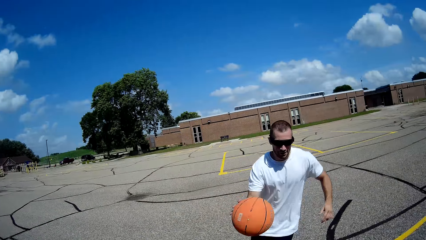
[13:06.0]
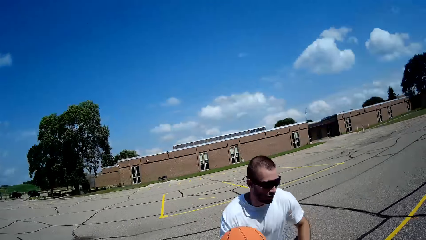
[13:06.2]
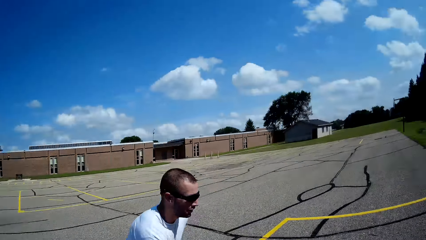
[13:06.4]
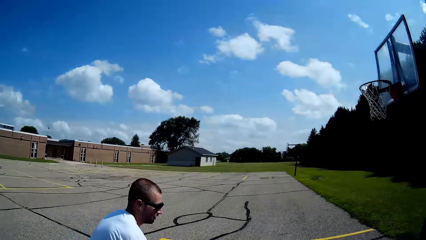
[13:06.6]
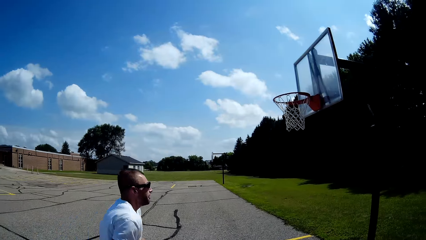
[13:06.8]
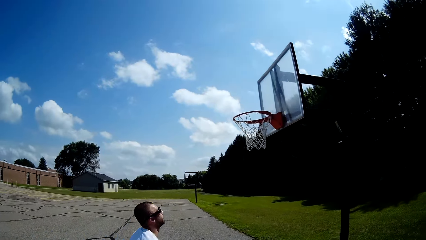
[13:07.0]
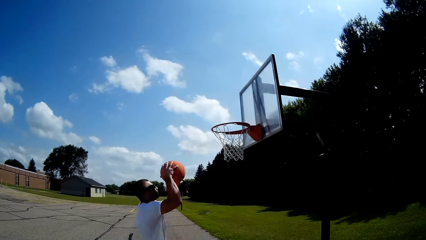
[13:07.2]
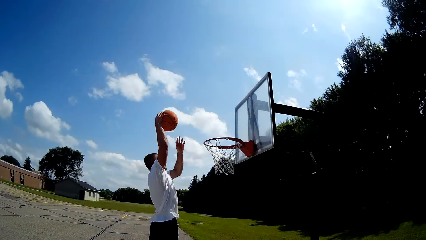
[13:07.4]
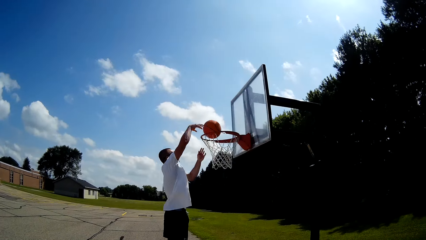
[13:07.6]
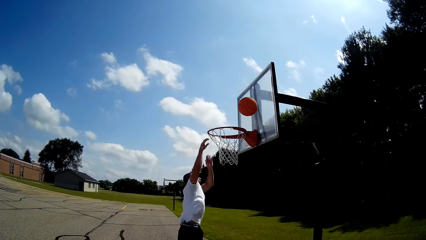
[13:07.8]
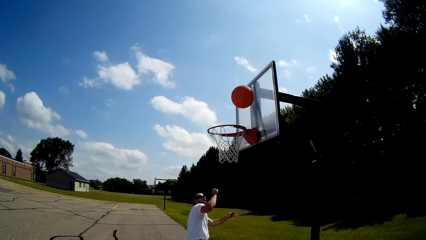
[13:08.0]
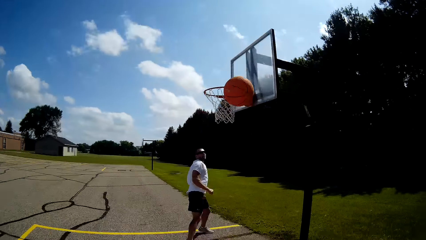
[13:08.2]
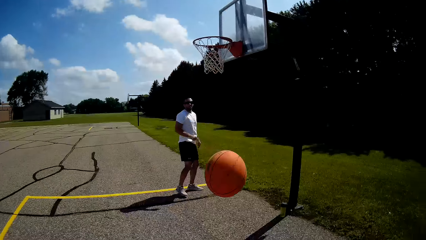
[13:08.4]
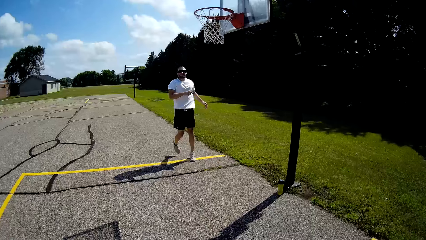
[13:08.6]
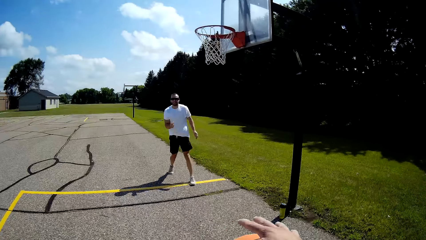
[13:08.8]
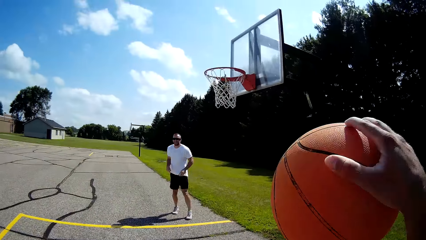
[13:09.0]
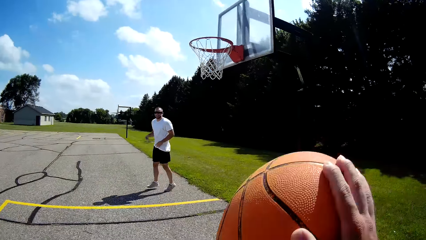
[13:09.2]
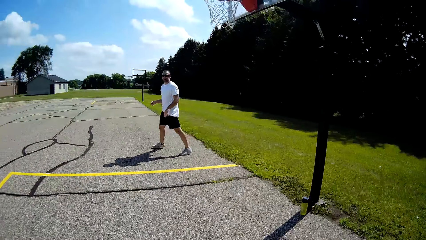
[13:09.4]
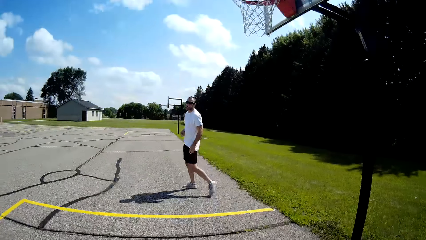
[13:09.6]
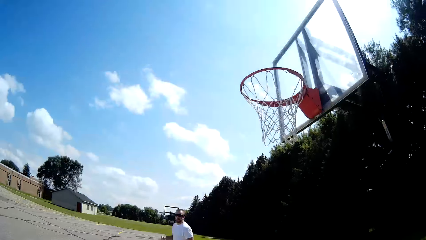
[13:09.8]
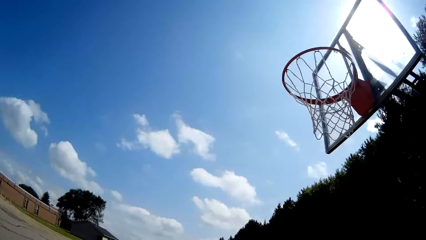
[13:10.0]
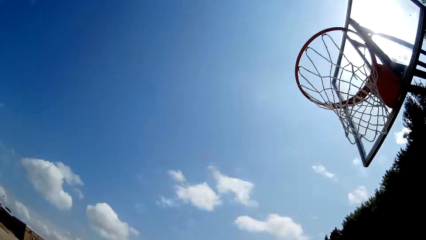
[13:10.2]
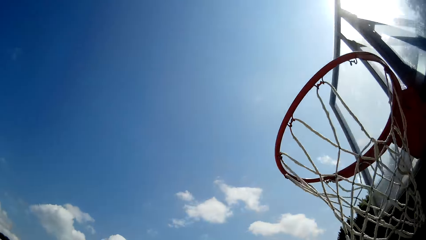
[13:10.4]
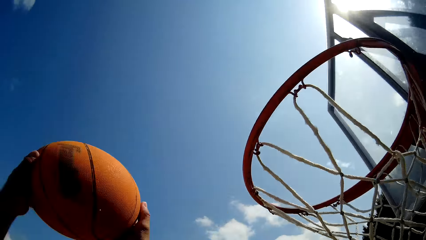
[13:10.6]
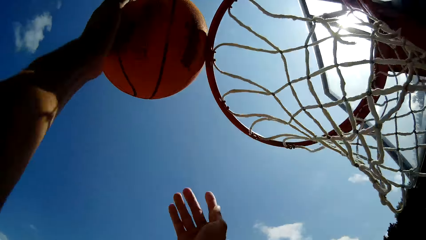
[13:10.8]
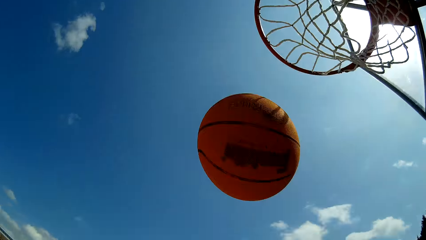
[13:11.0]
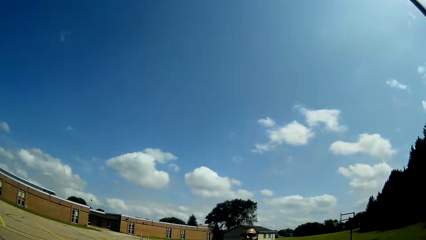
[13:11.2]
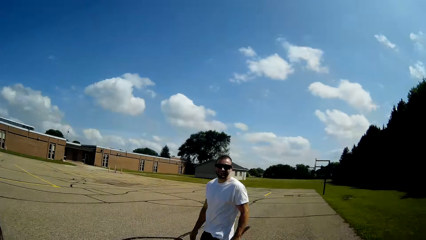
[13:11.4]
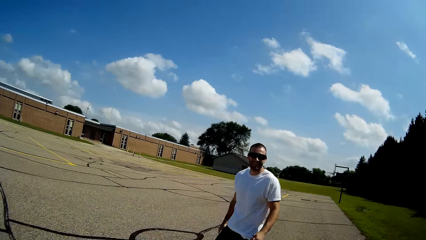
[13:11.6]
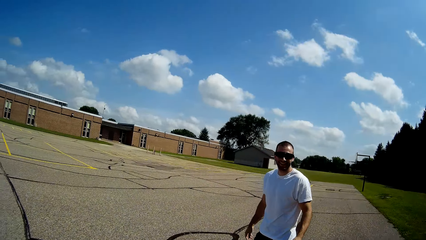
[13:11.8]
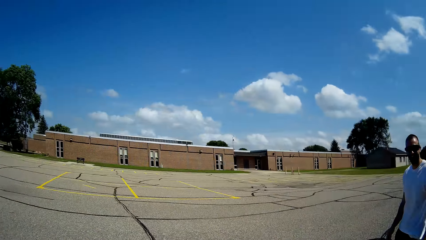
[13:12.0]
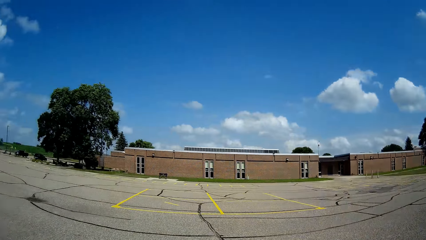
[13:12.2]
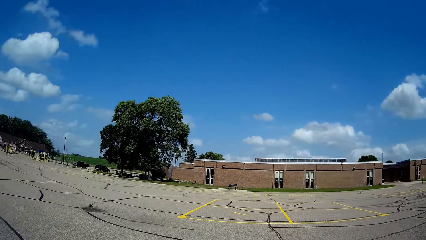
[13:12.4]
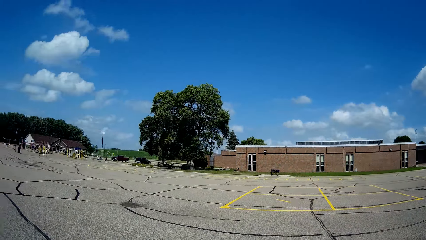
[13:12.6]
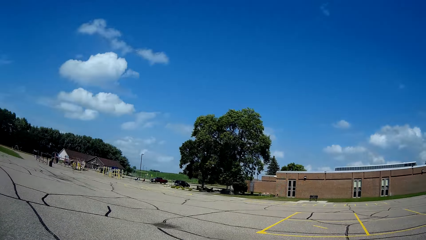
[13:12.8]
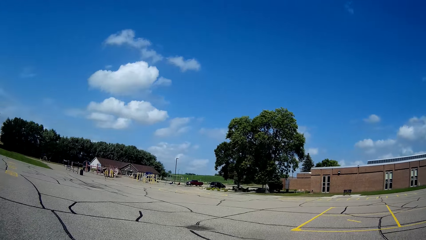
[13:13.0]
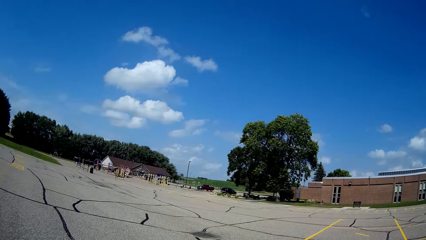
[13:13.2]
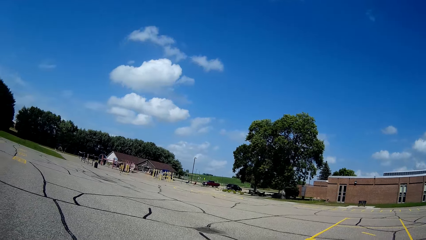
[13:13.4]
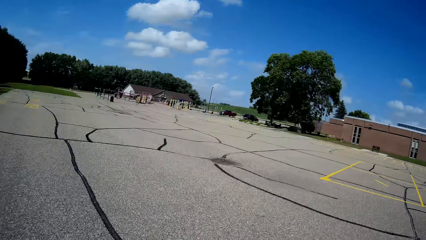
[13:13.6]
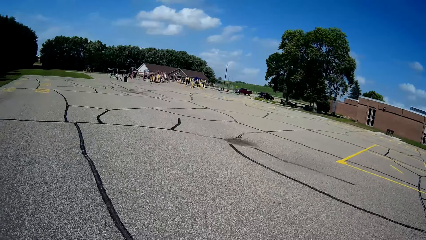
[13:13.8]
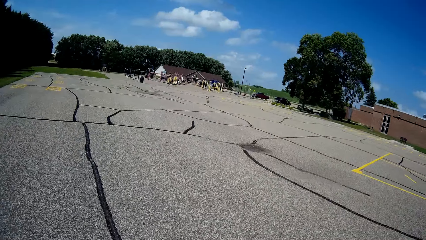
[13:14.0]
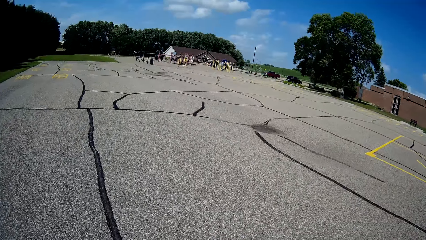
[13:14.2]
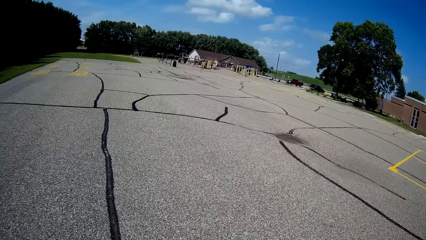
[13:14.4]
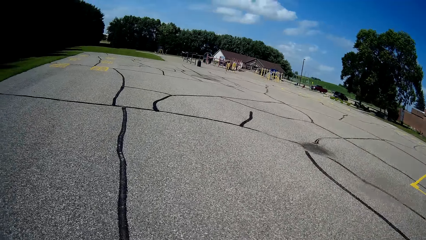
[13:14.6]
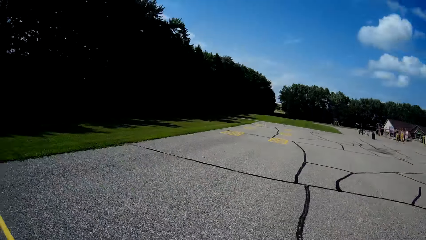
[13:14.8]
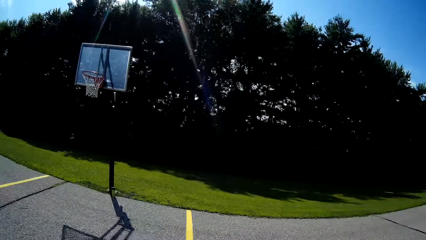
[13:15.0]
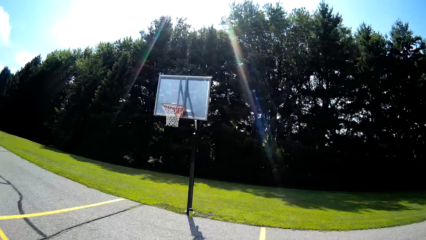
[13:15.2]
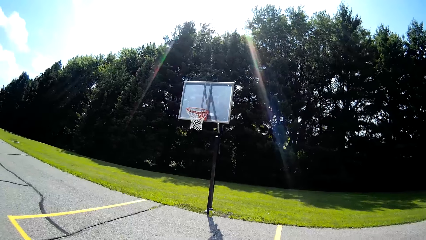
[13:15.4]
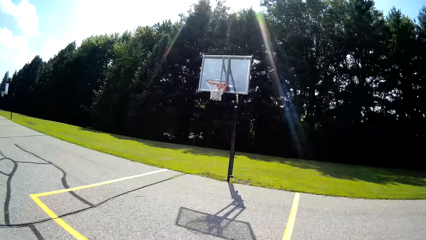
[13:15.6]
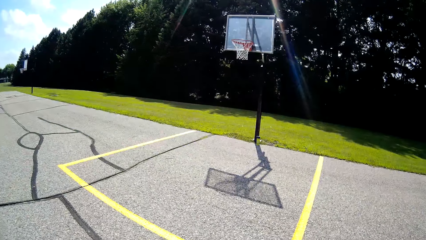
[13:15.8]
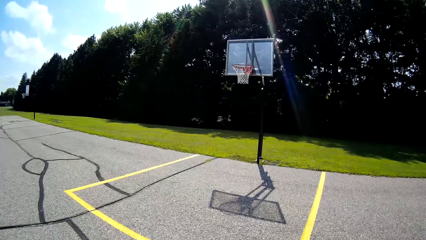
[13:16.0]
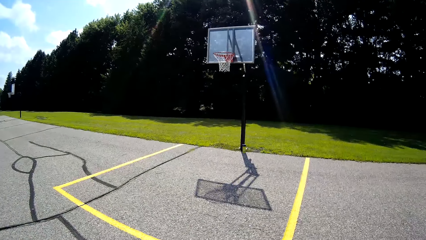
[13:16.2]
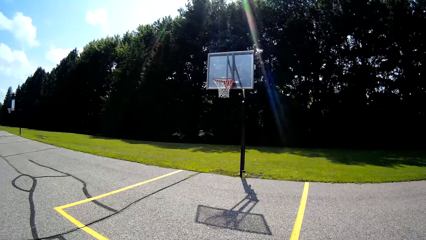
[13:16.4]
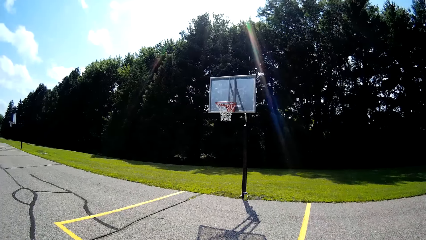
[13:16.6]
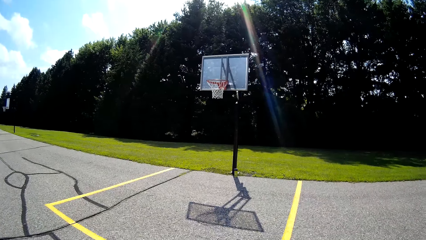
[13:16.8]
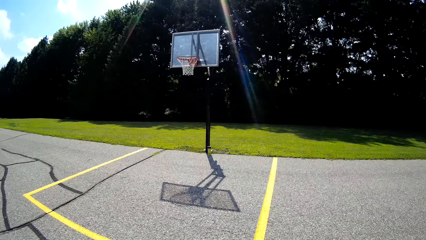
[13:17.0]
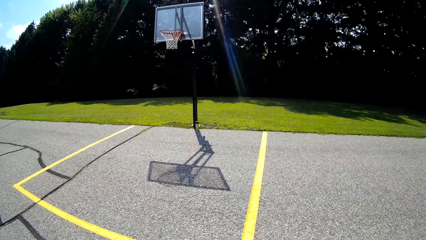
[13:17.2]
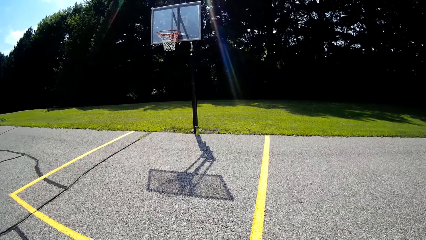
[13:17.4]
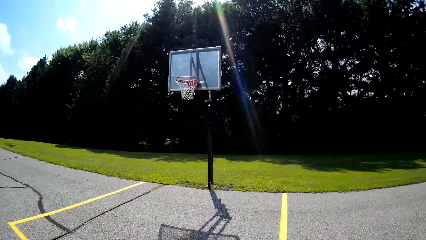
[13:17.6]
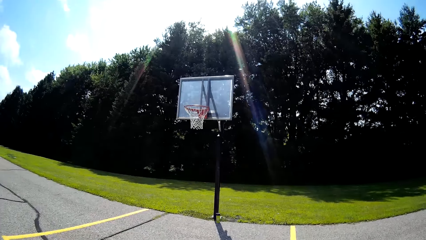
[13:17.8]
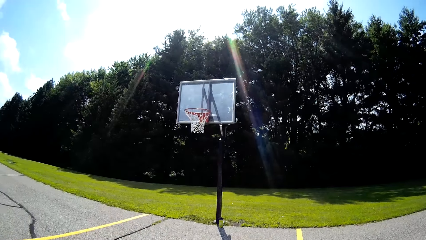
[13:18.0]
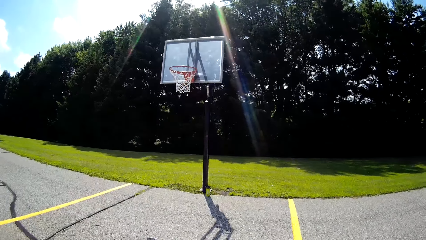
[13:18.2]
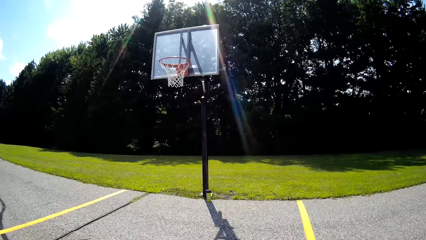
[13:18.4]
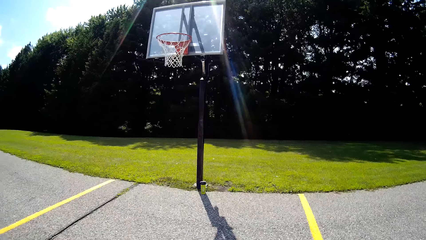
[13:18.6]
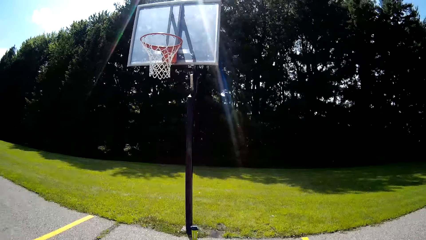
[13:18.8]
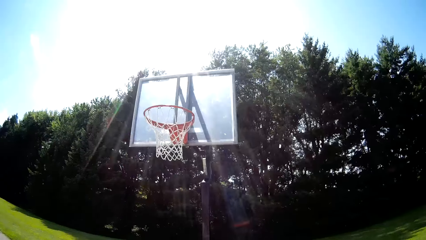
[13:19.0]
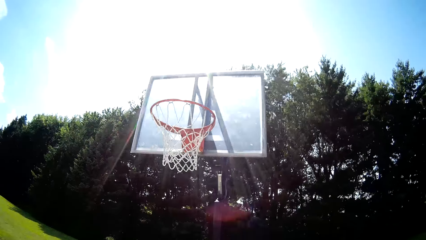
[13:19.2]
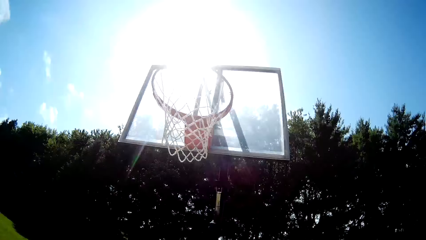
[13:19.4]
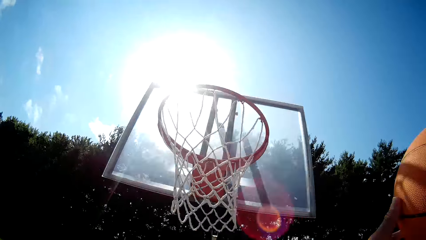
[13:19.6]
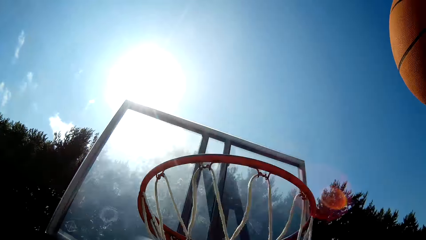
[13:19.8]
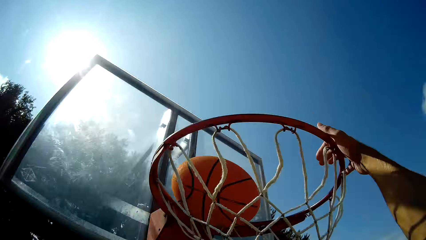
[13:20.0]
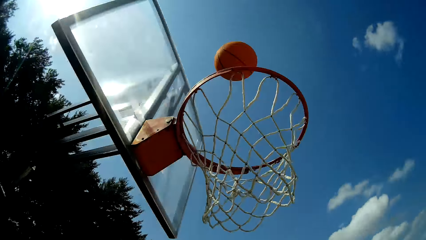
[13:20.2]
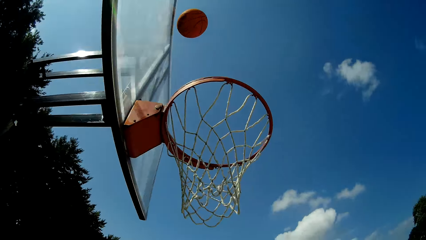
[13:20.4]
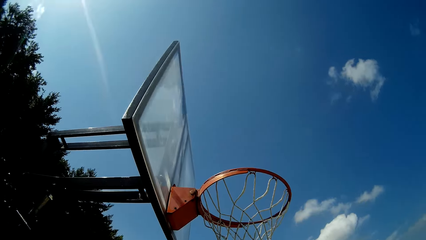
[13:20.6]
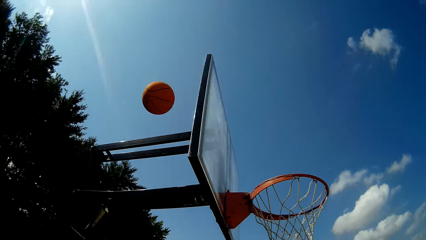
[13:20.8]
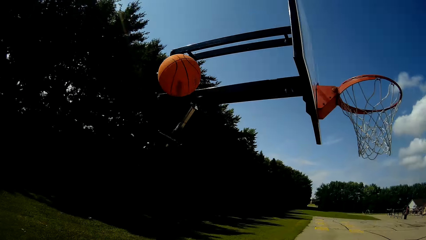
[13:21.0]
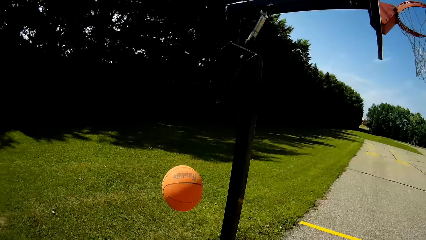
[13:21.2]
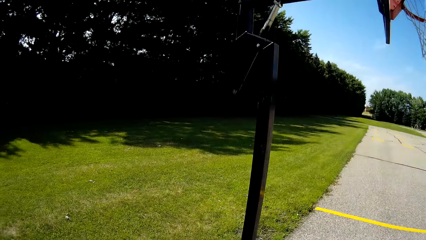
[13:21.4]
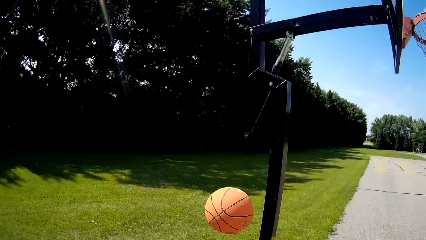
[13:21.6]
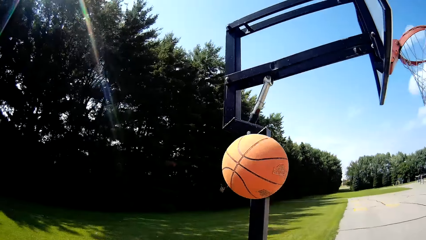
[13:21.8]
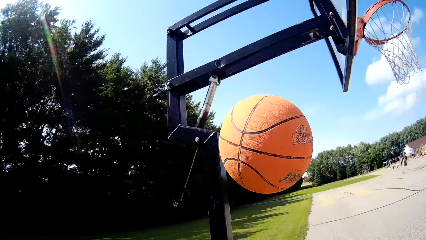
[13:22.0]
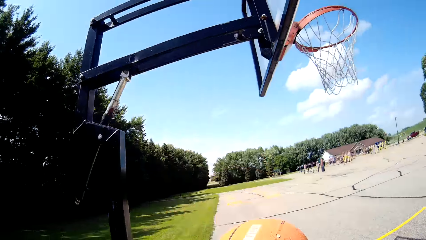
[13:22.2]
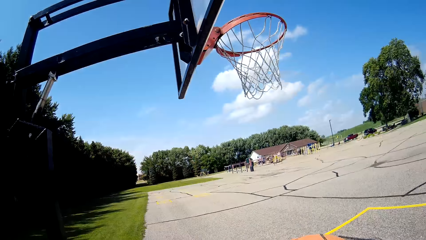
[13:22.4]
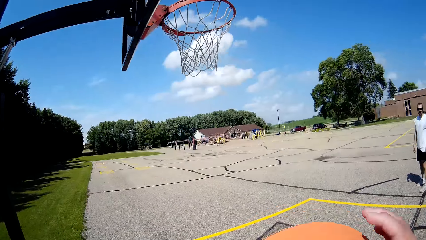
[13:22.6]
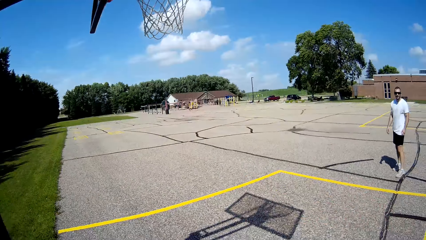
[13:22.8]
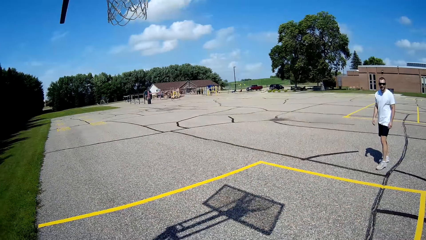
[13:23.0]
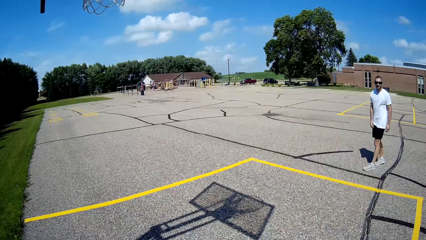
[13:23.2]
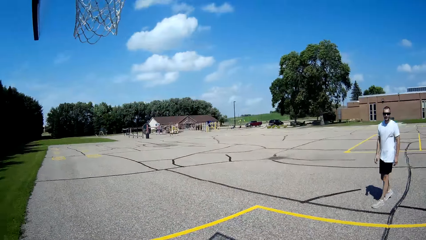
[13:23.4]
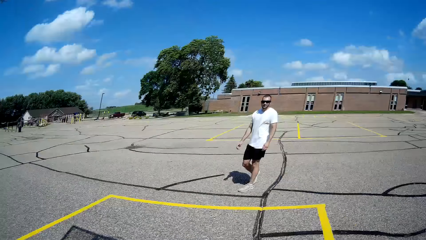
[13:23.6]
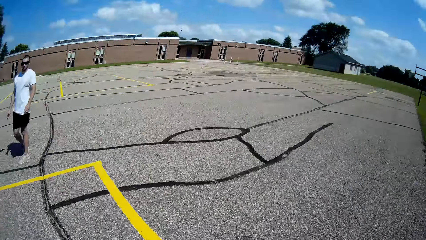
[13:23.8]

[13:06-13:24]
A man grabs the basketball and shoots the basketball. The camera wearer grabs the basketball. They shoot the basketball. The man talks to the camera wearer. The camera wearer plays basketball with the man. They shoot the basketball.
